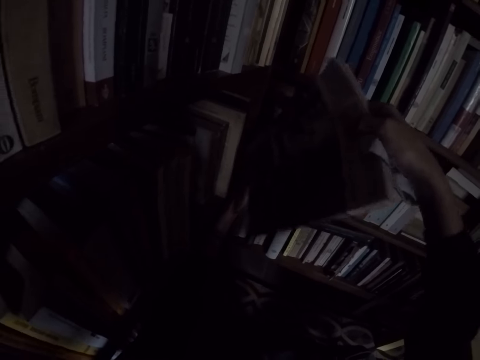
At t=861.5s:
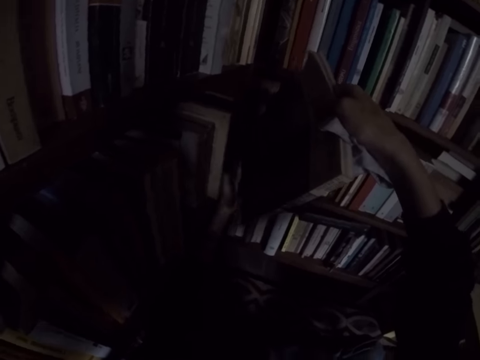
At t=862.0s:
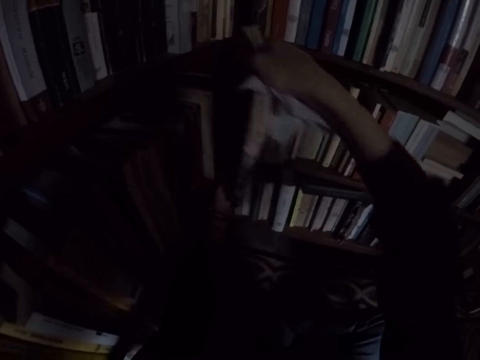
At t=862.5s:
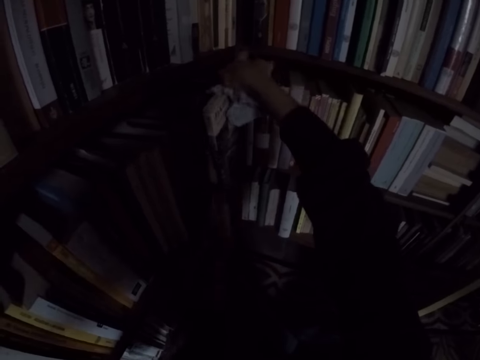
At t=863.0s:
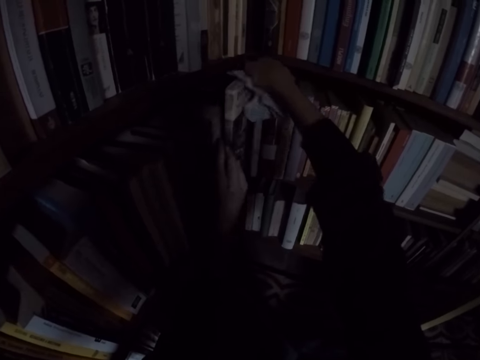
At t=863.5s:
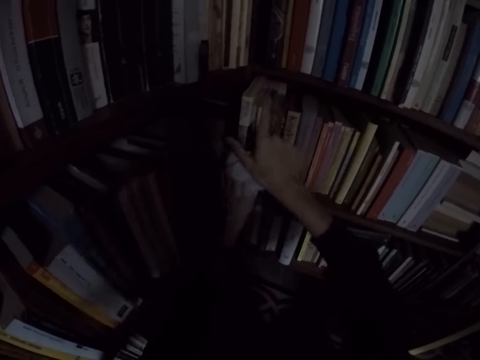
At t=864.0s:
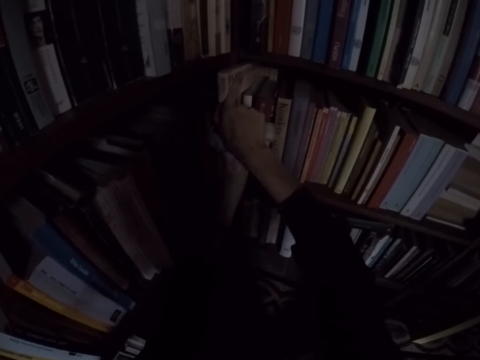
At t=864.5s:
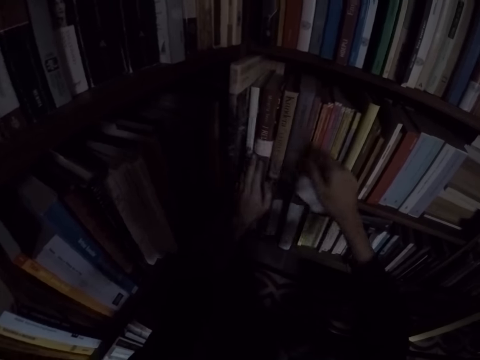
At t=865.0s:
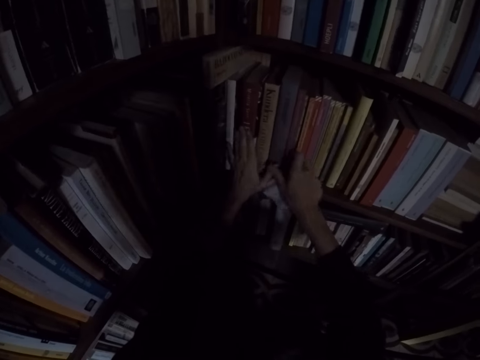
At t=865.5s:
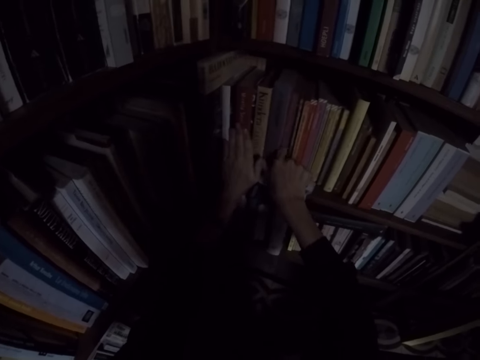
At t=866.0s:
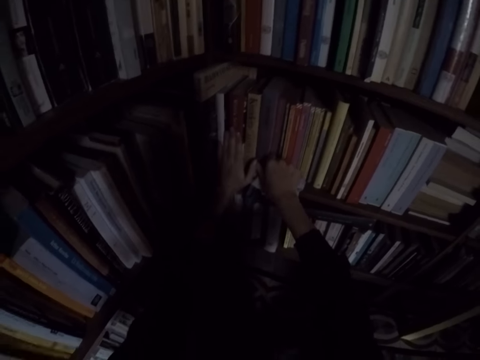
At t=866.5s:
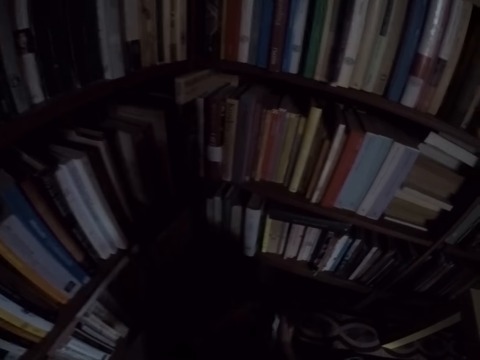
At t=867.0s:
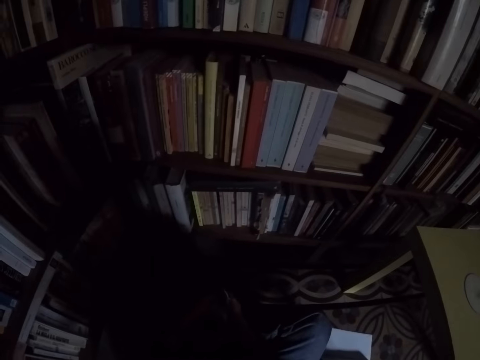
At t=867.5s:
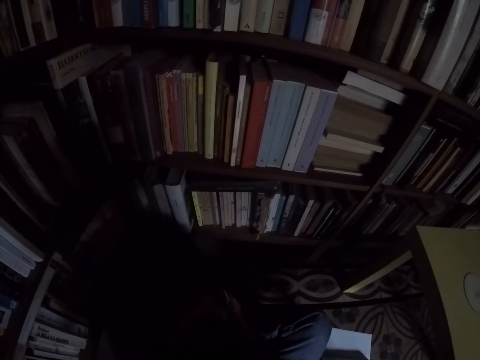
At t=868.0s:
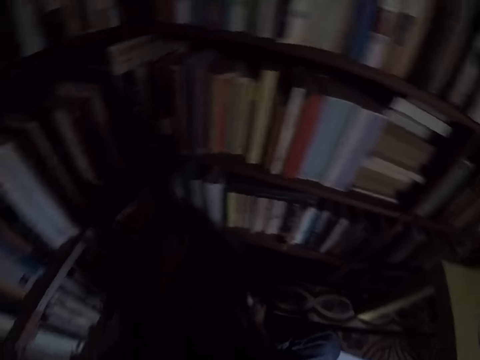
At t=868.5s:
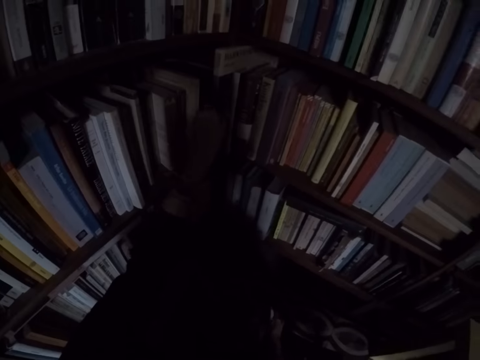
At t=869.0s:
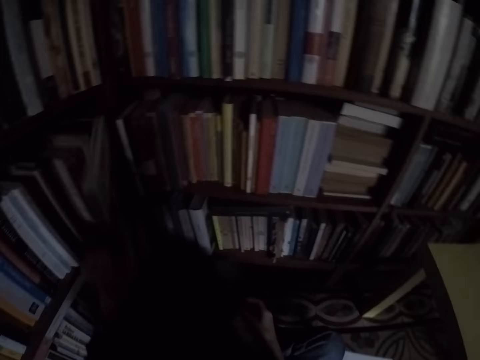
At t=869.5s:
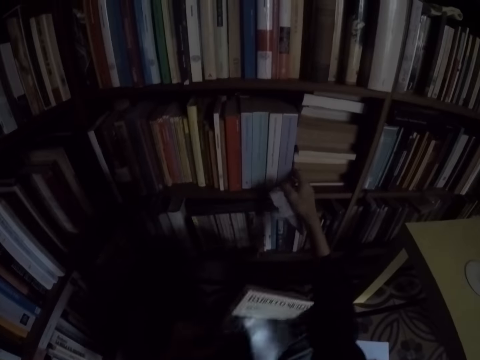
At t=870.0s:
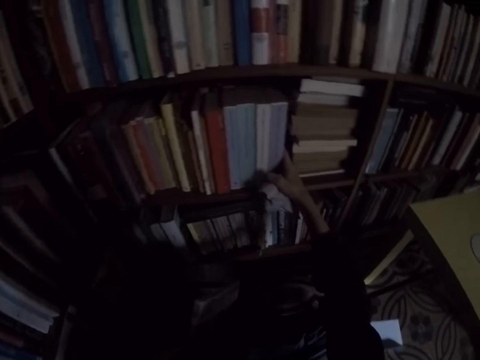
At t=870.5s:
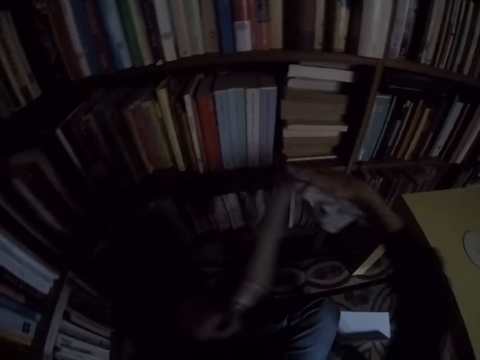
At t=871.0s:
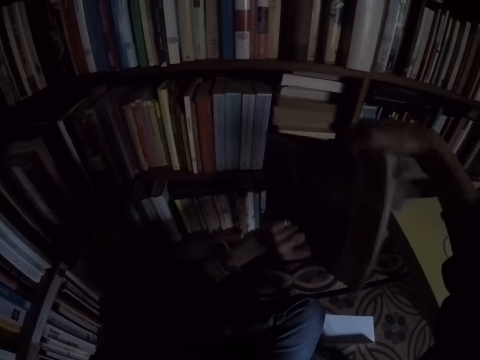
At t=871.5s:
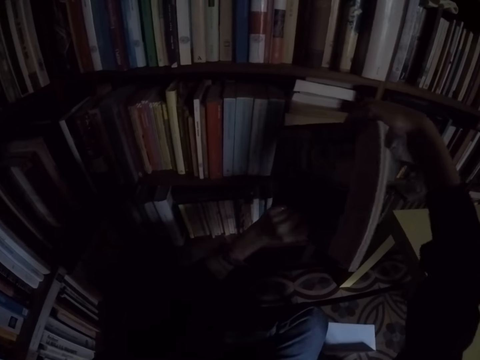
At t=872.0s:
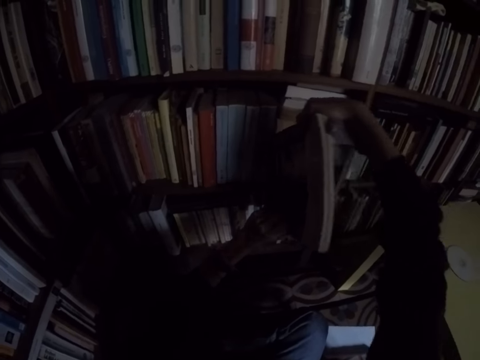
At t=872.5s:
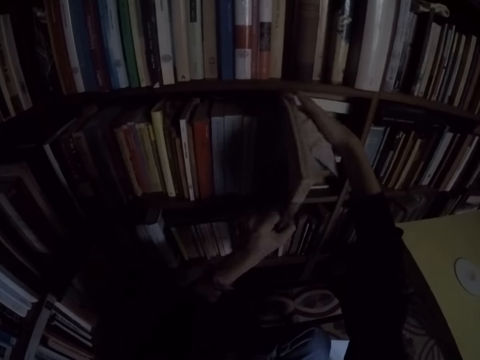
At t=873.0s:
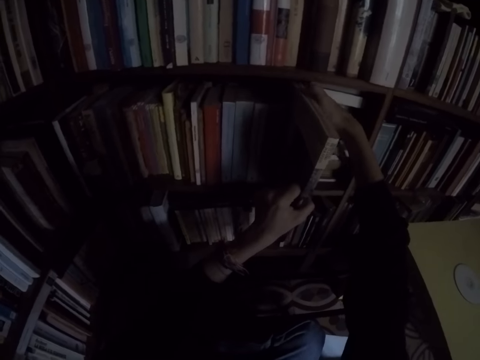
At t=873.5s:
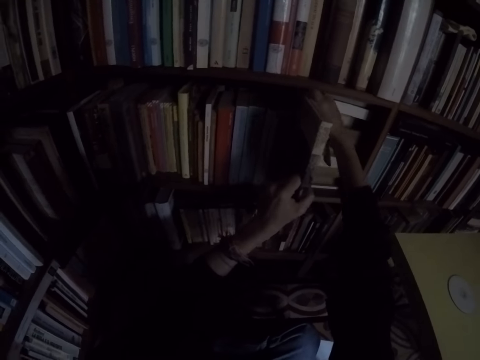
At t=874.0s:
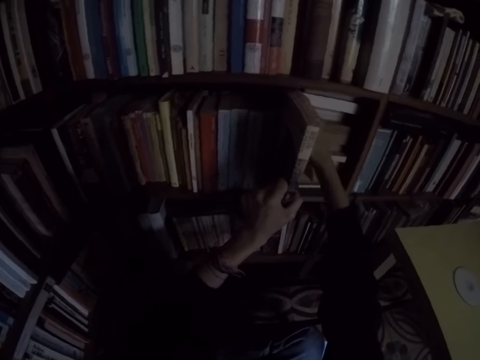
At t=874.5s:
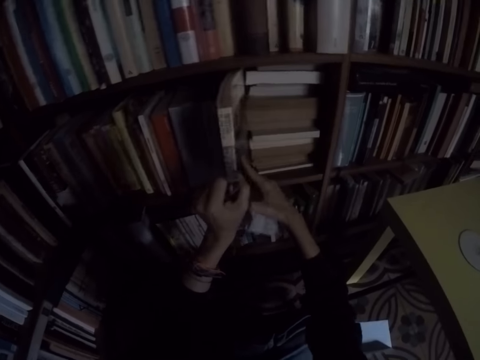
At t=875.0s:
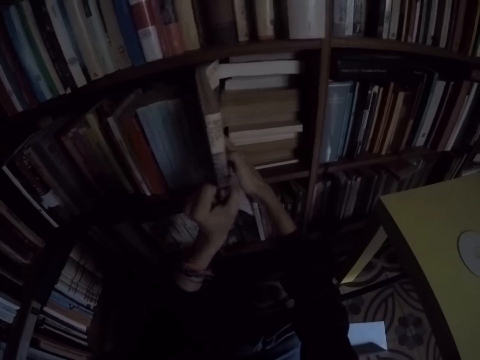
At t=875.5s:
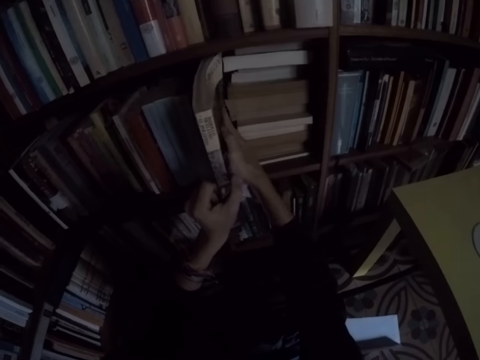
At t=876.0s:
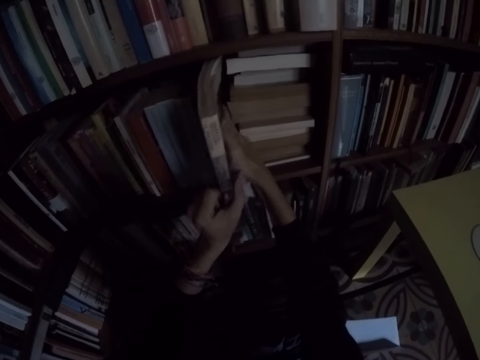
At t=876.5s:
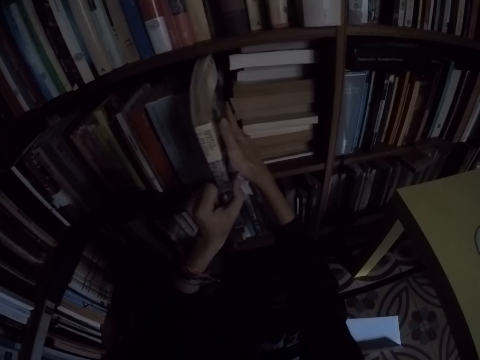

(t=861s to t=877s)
The camera wearer puts the book in the shelf. He arranges the books in the bookshelf. He arranges the books in the shelf again. He removes the book from the bookshelf. He adjusts the books in the bookshelf with his right hand. He places the book in the bookshelf.

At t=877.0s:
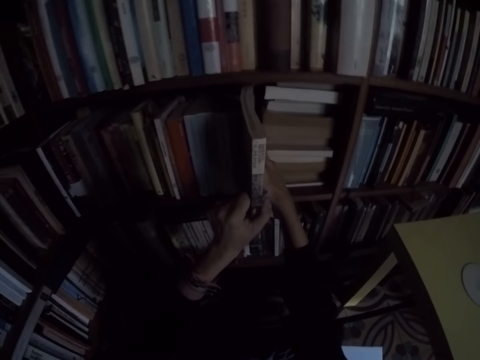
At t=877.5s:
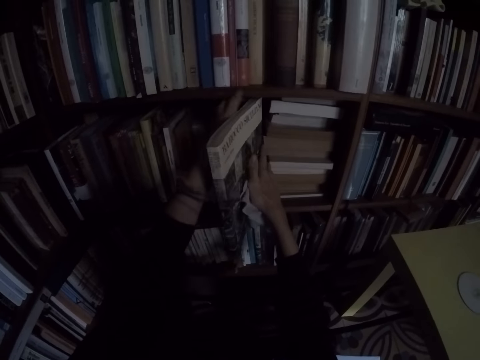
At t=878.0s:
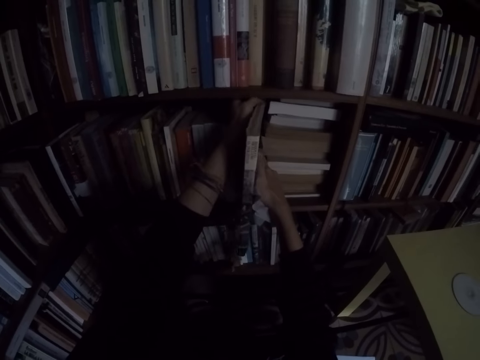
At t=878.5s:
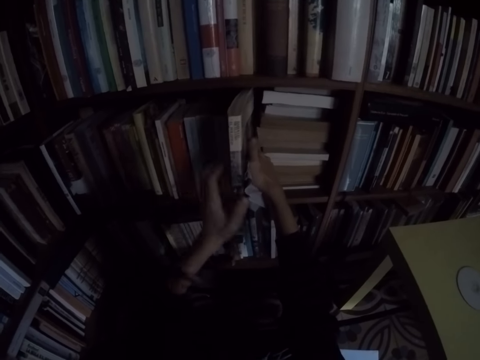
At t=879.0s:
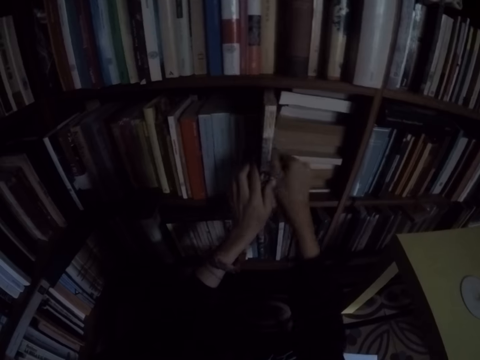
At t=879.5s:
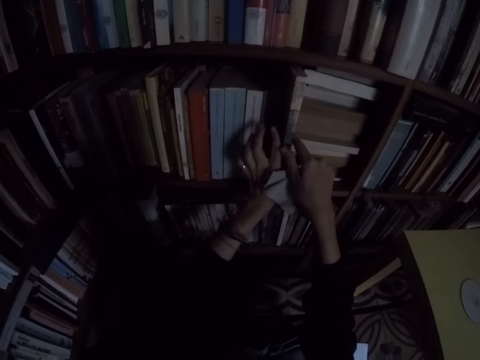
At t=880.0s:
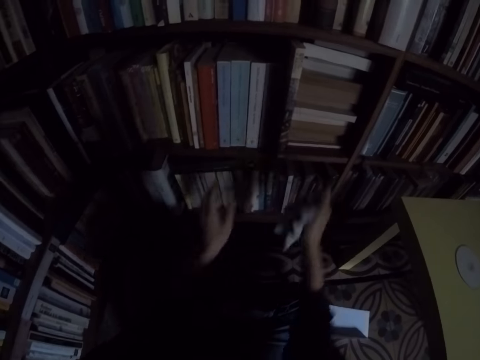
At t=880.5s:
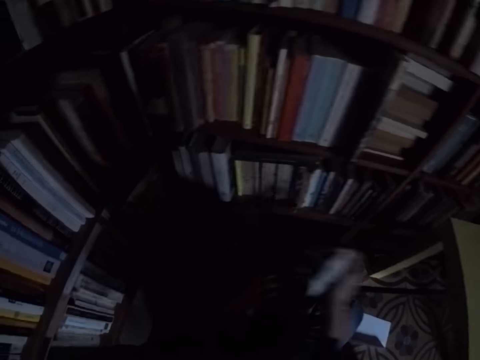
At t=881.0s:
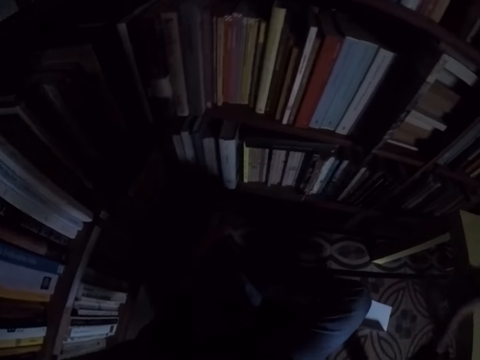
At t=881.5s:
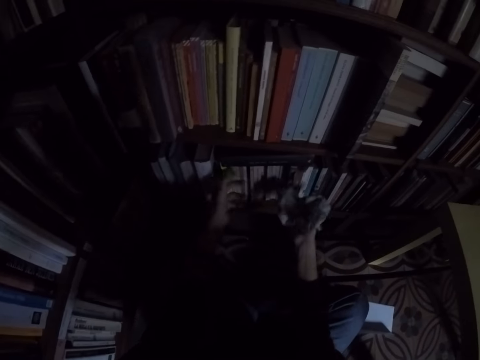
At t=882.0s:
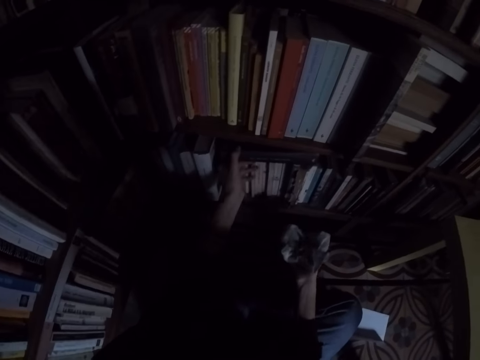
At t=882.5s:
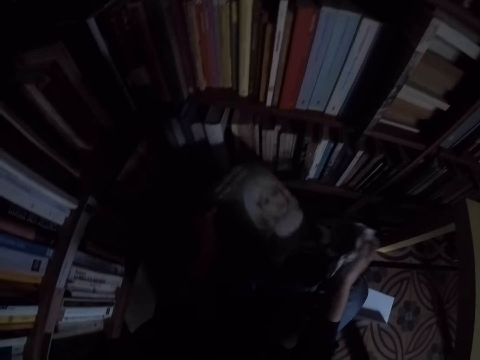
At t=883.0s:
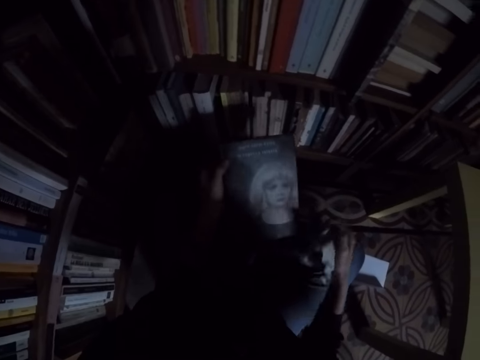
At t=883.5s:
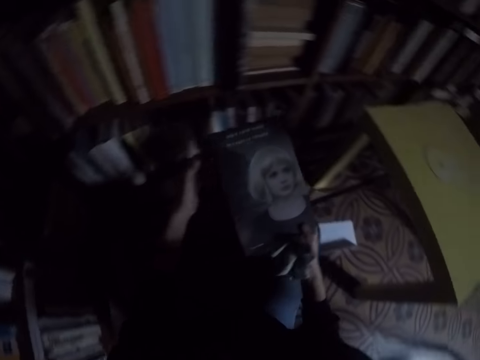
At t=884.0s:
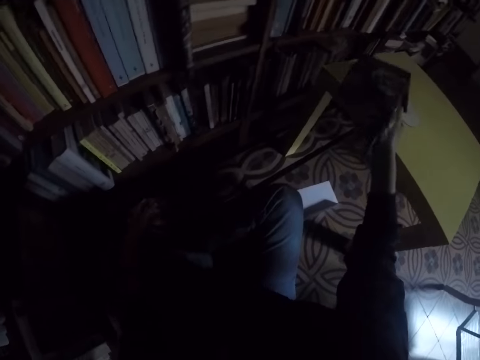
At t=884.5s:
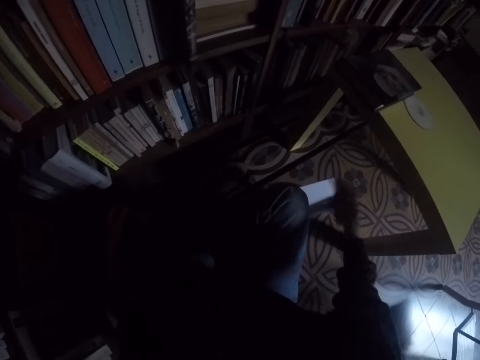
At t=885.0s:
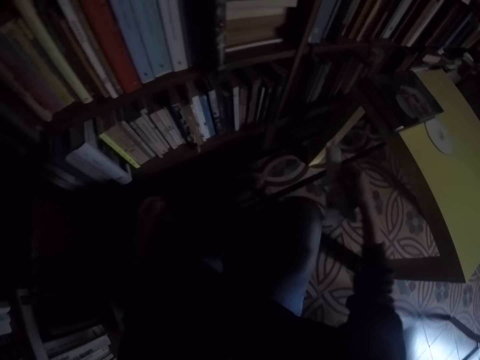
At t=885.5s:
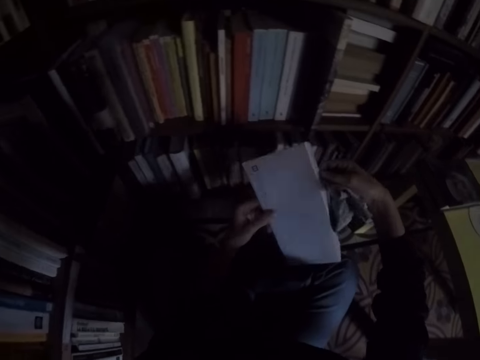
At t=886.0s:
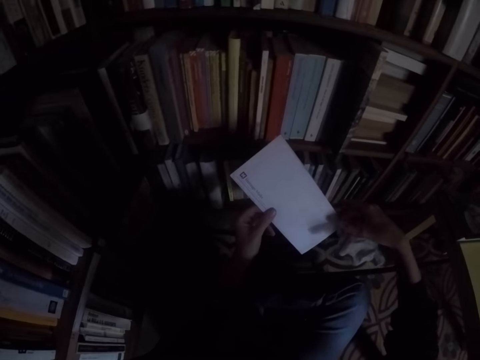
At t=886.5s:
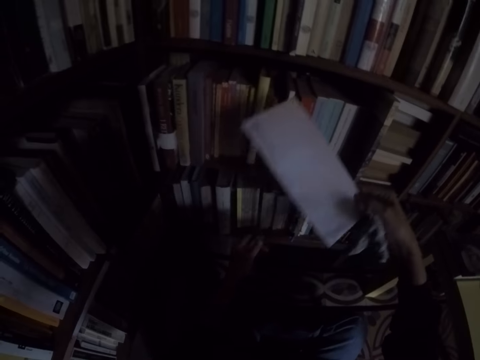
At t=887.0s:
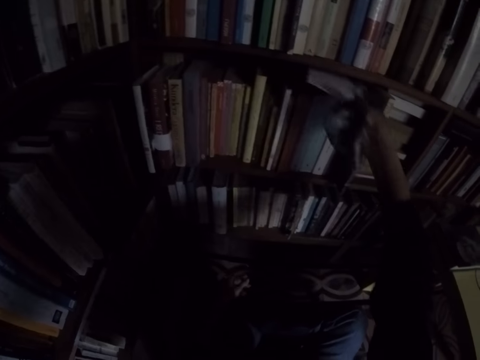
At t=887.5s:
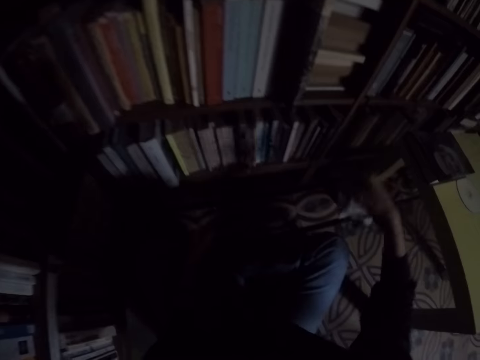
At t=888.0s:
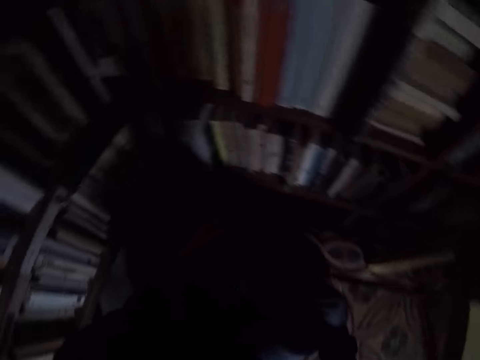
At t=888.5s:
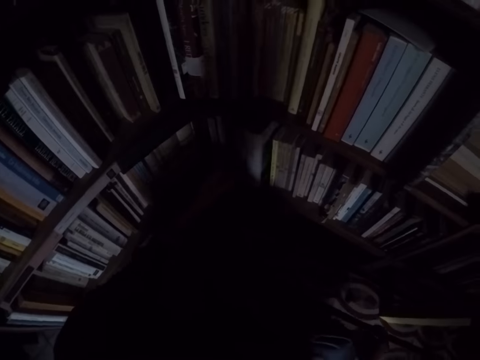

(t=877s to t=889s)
The camera wearer removes some books from the bookshelf. He places the books on the table. He picks an envelope from the floor with his right hand. He puts the envelope in the bookshelf.
